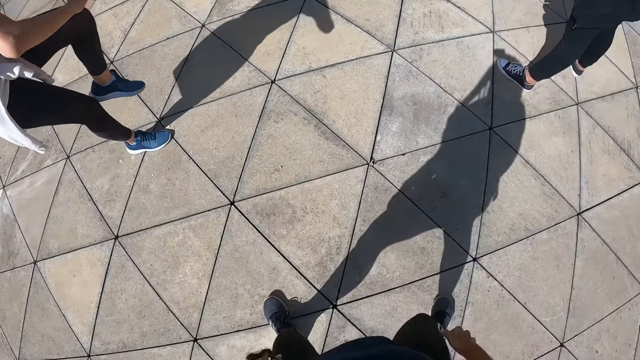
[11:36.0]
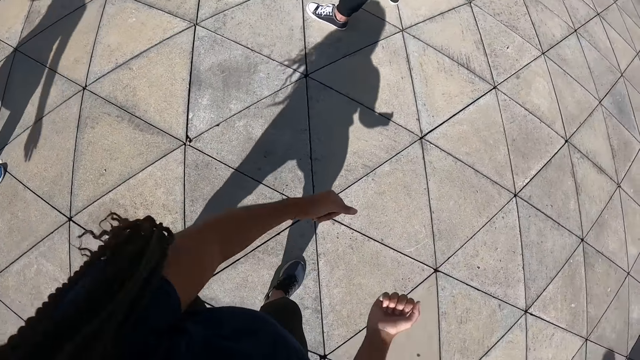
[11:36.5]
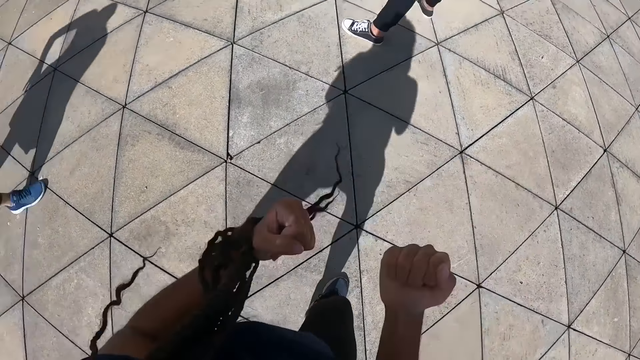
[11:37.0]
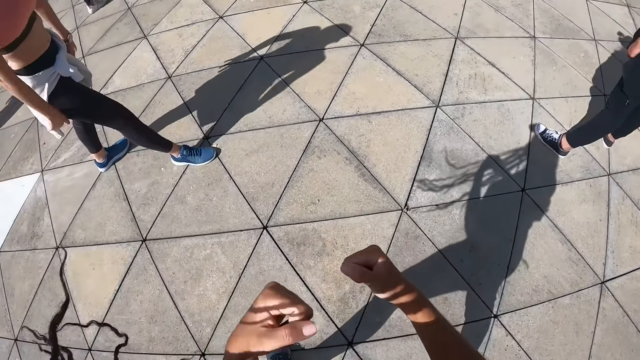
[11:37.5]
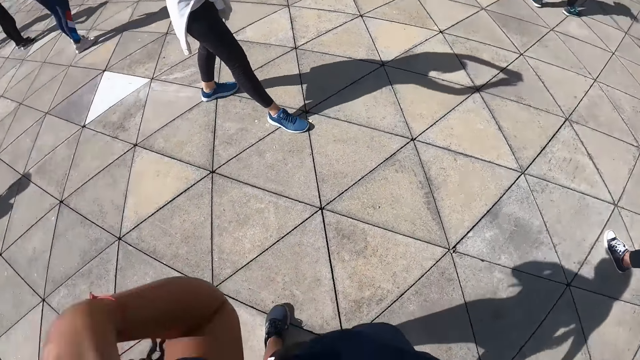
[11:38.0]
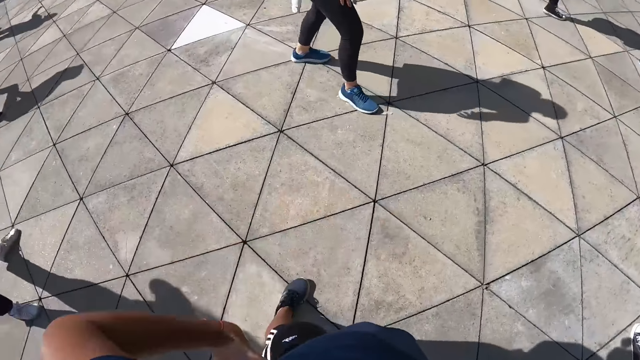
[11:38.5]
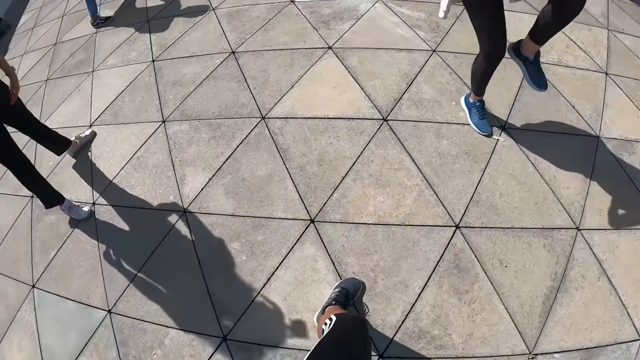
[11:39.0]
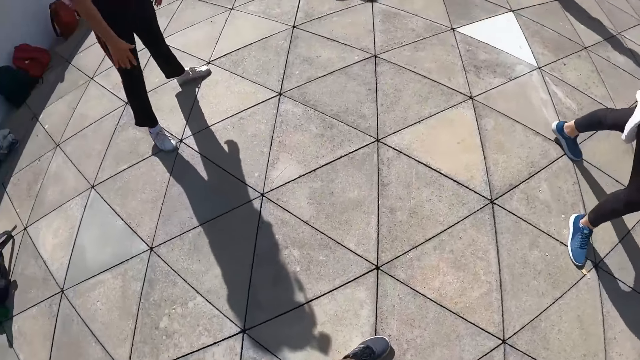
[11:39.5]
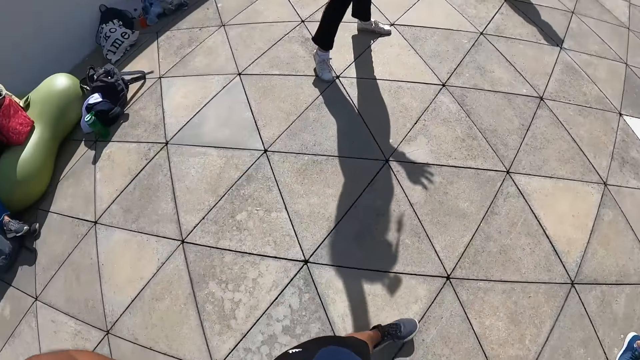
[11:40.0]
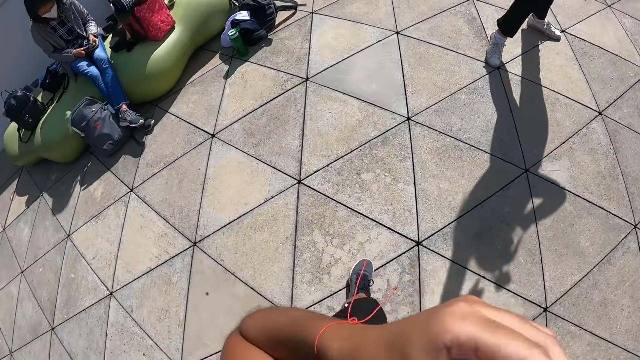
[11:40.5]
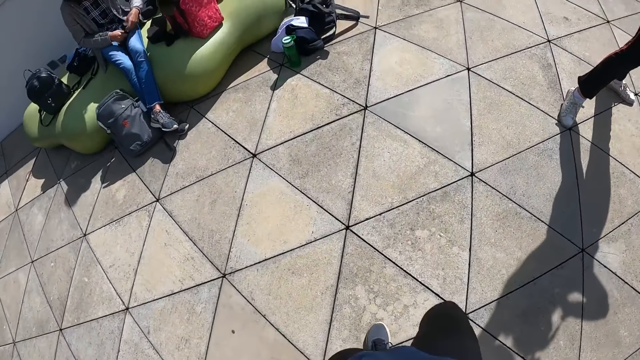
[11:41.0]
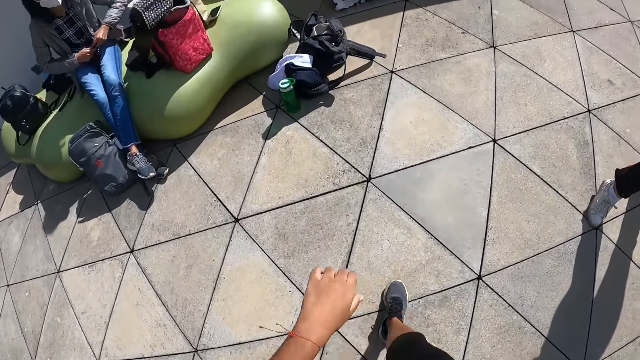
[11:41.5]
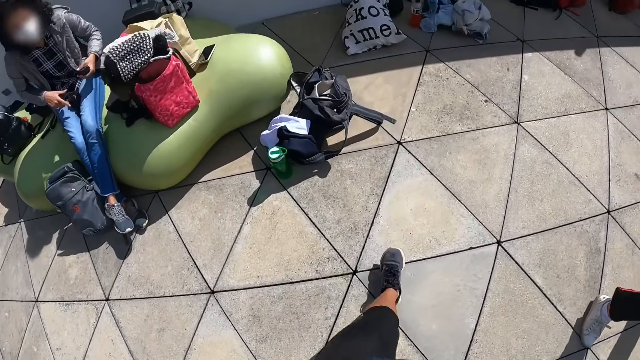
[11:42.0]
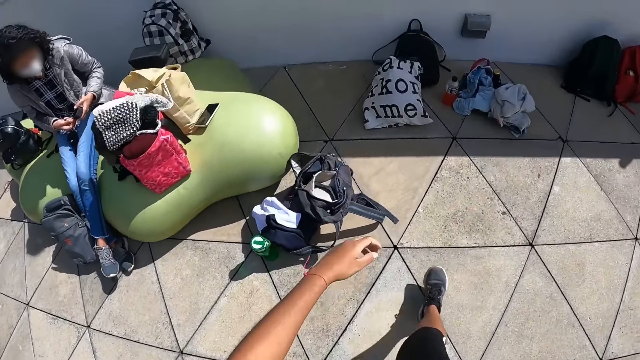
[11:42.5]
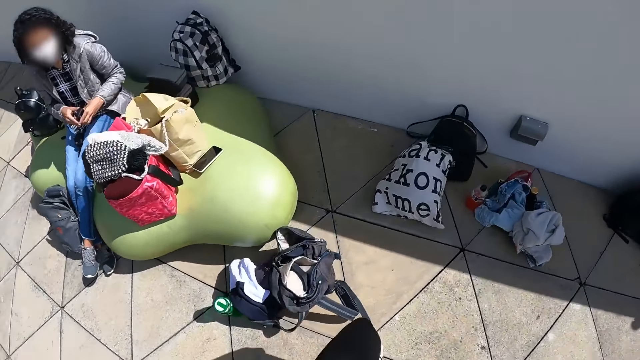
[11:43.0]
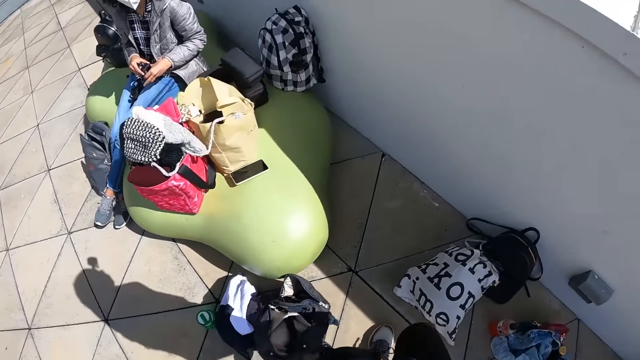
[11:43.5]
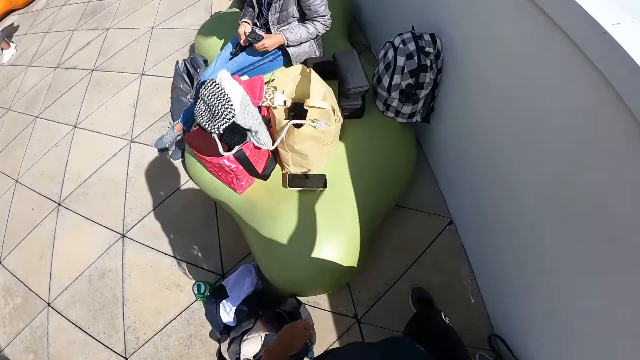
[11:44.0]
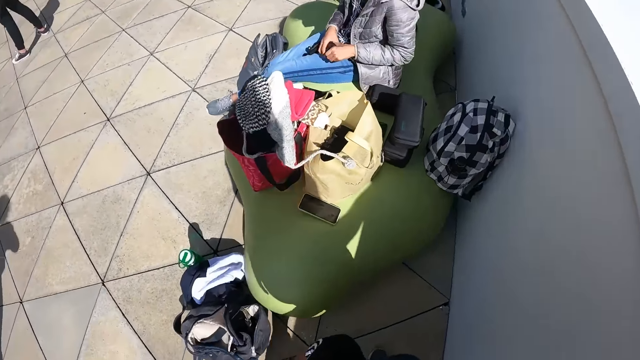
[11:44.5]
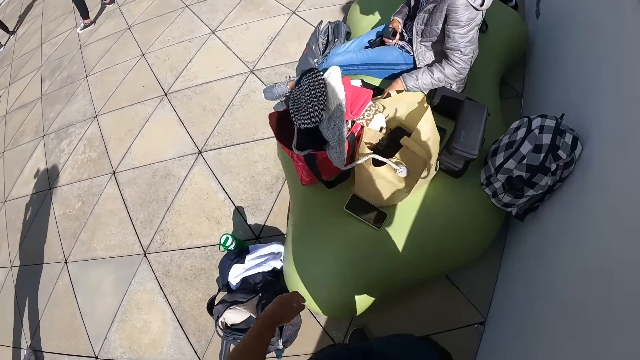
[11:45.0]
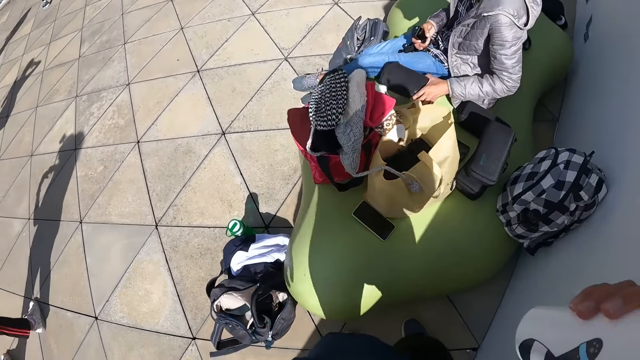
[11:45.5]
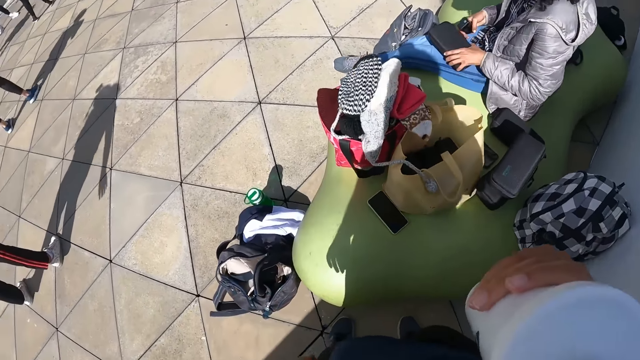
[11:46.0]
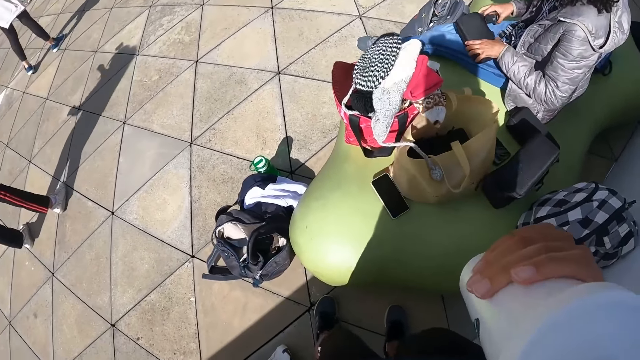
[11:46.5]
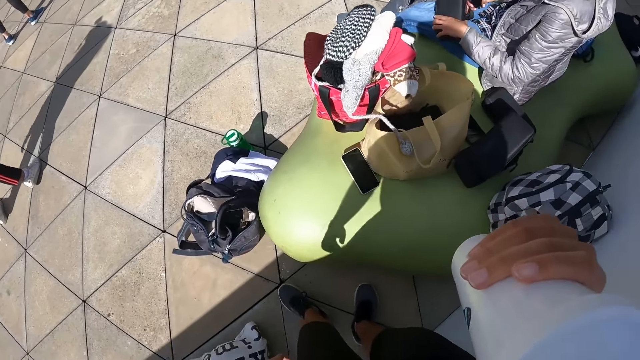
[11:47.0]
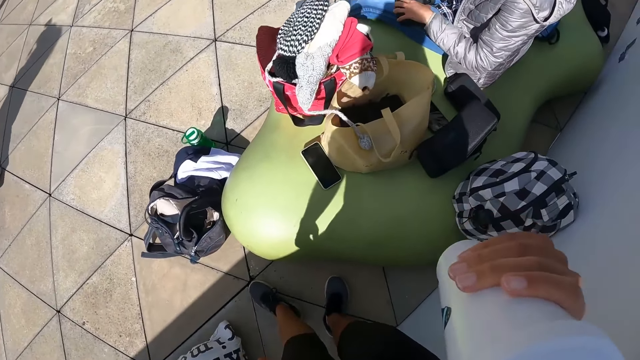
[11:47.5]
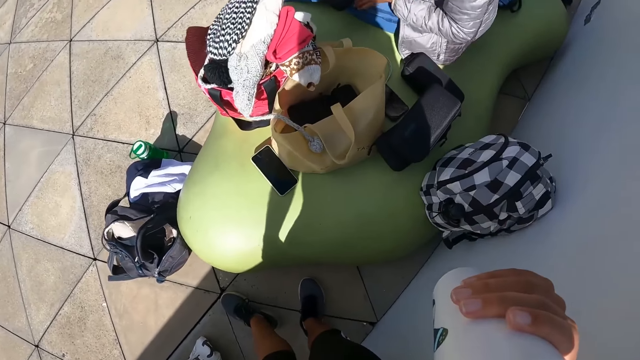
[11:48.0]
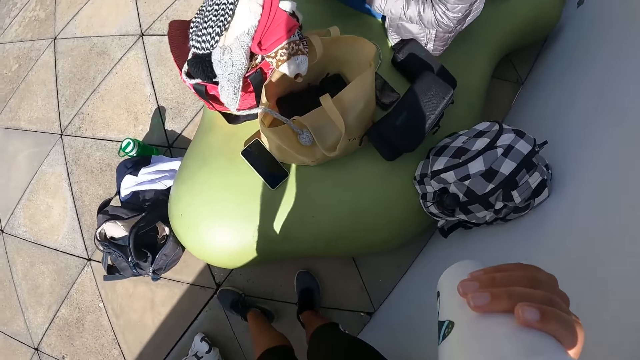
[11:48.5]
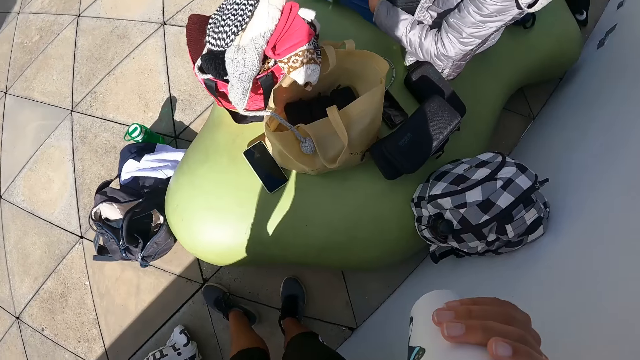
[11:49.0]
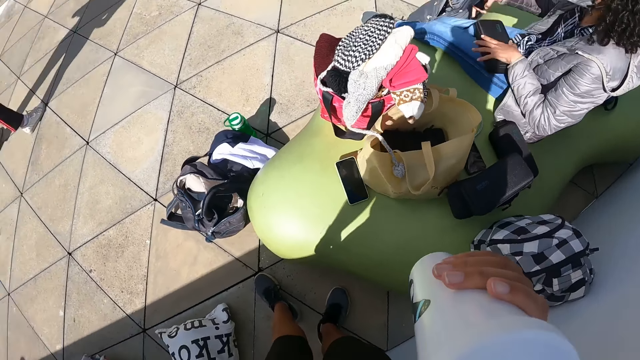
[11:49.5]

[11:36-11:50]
The camera wearer flips her hair back. She walks towards the wall. She scratches her face with her hand. She walks towards the wall. She drinks water from a bottle in her right hand.

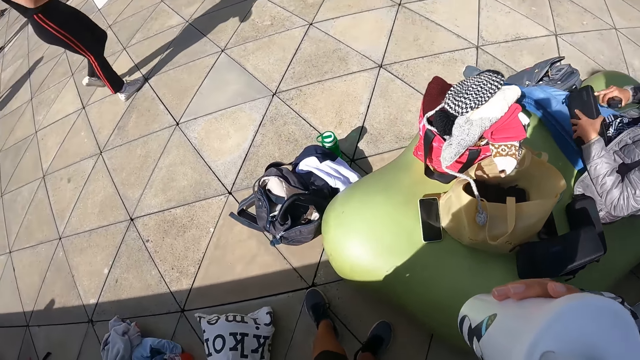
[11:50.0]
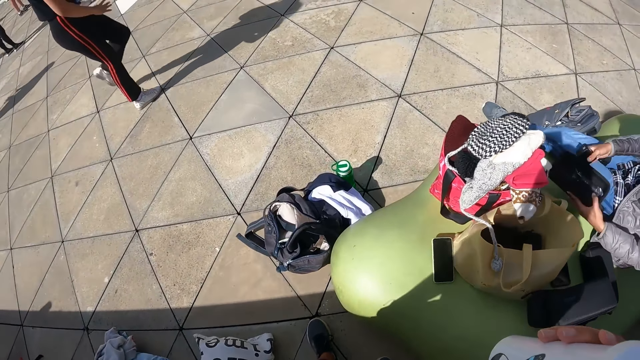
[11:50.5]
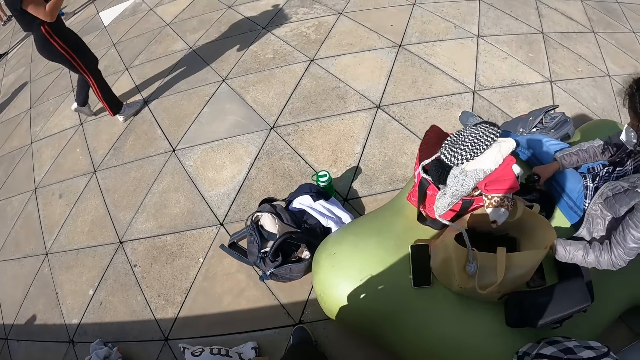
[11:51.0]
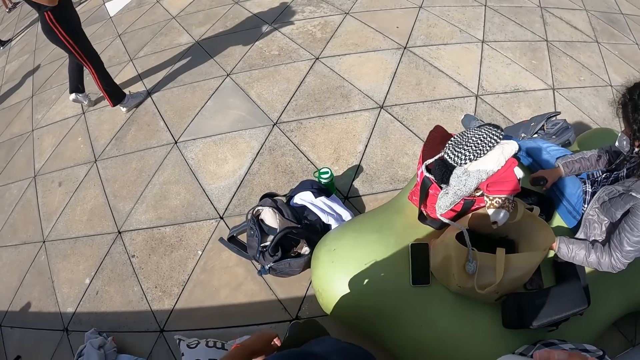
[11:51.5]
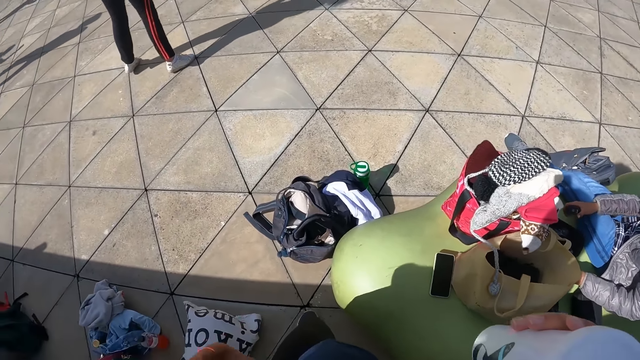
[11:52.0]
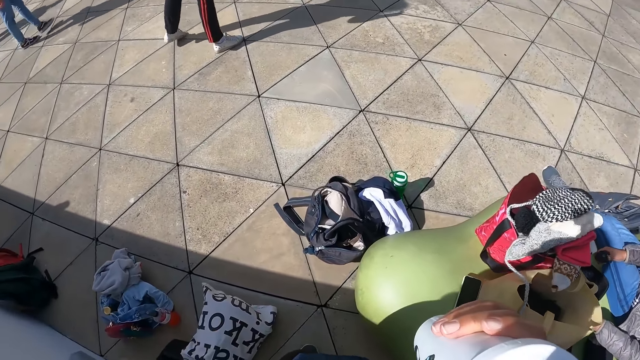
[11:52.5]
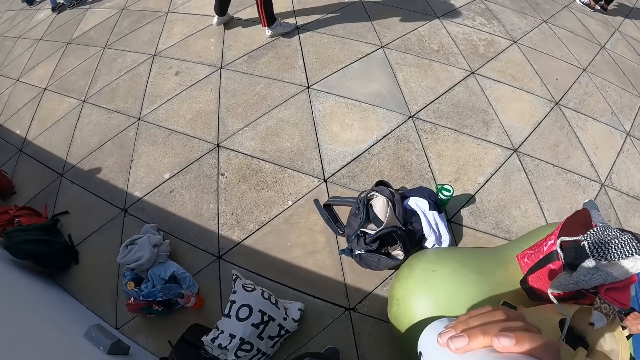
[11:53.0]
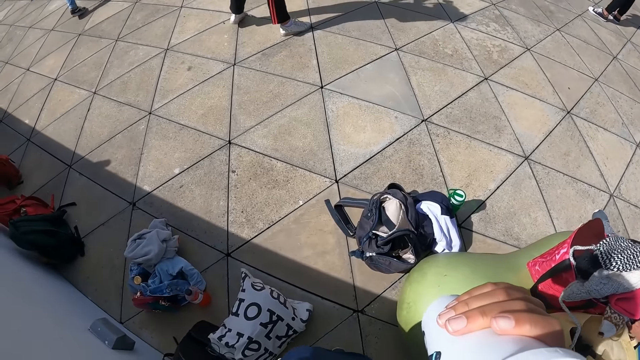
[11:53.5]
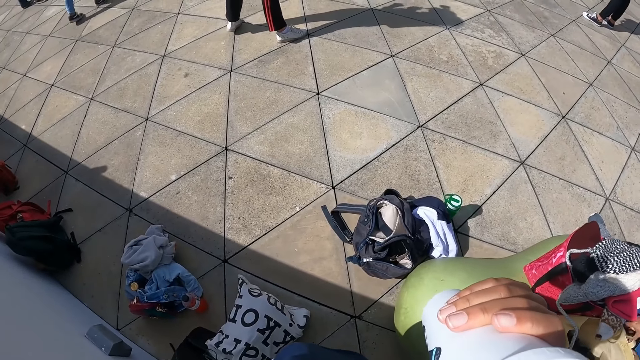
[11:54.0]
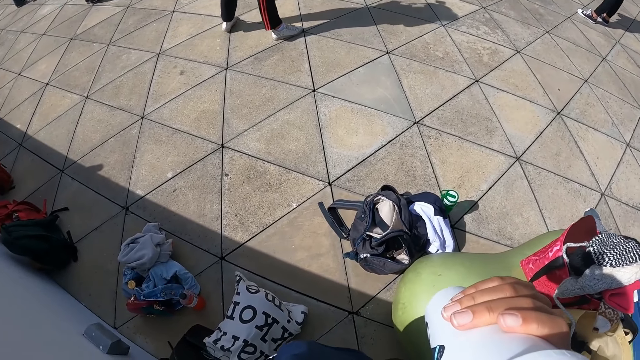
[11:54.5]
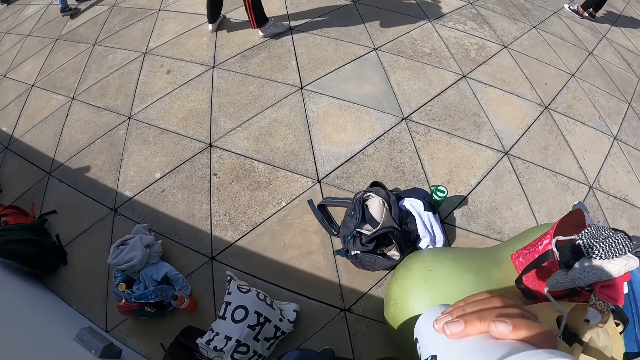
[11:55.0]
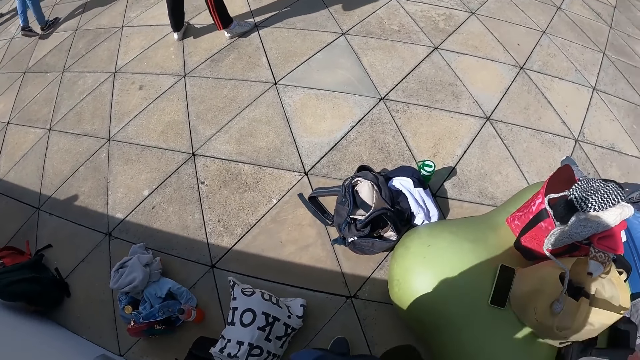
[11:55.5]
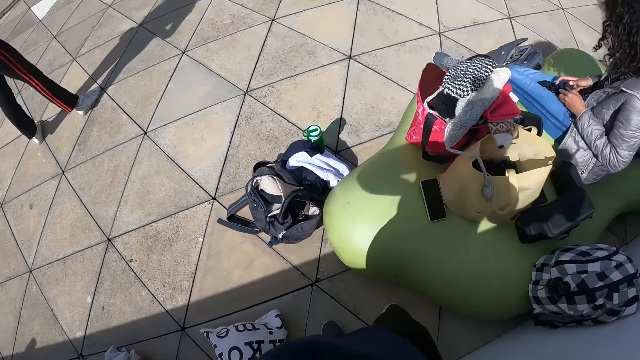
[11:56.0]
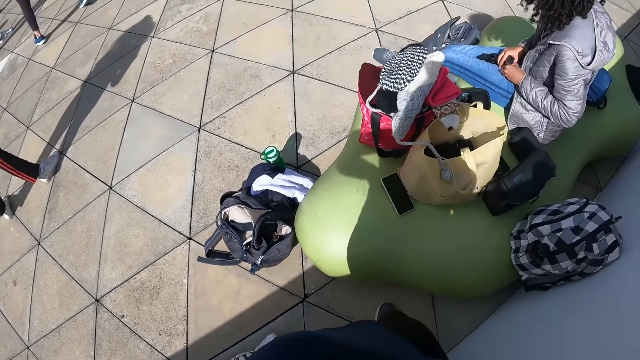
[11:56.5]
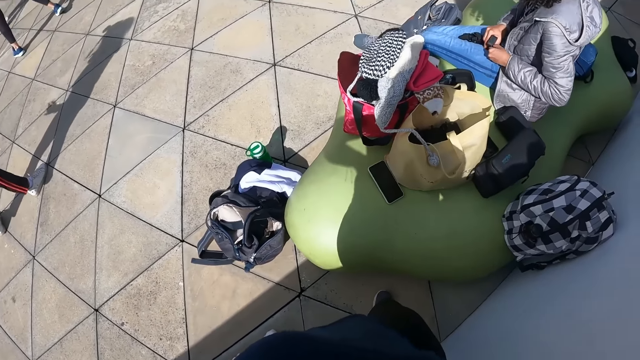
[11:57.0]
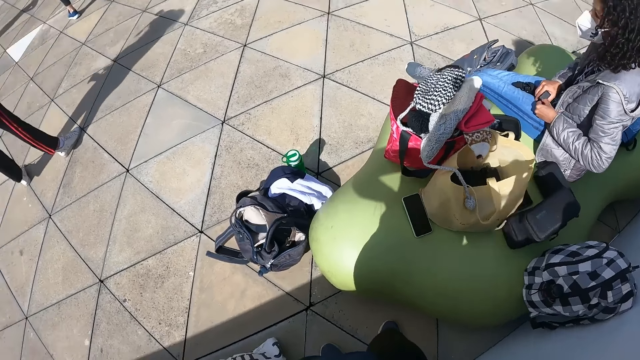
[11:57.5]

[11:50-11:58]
The camera wearer returns the water bottle back to its original position.
